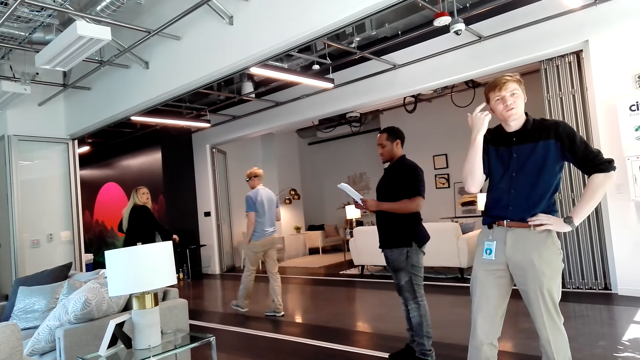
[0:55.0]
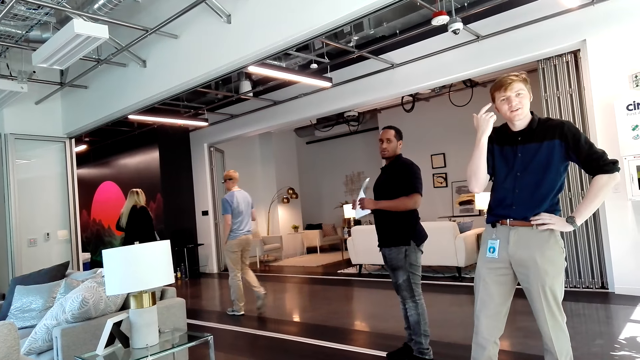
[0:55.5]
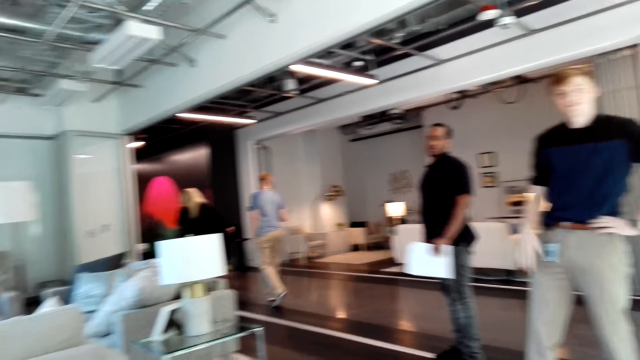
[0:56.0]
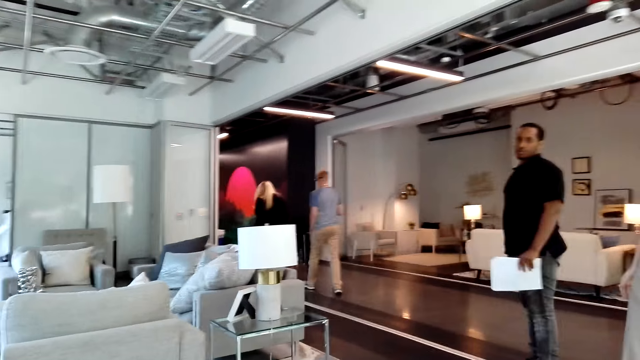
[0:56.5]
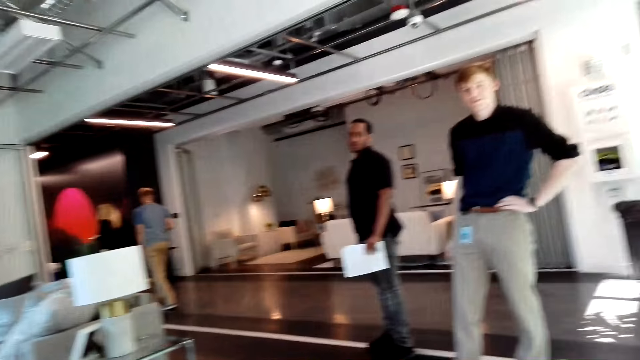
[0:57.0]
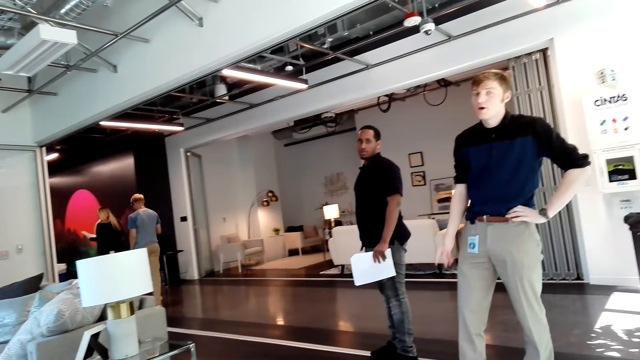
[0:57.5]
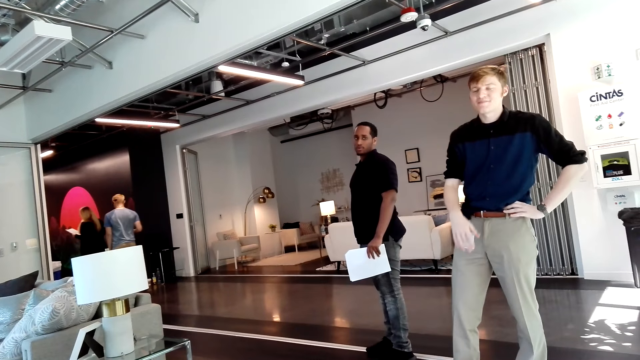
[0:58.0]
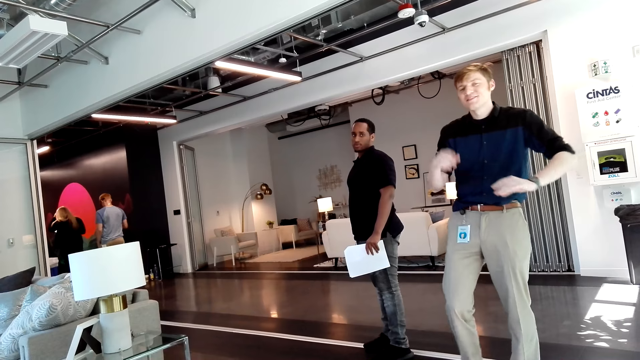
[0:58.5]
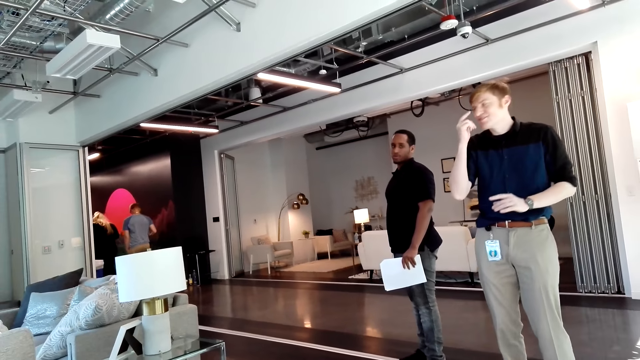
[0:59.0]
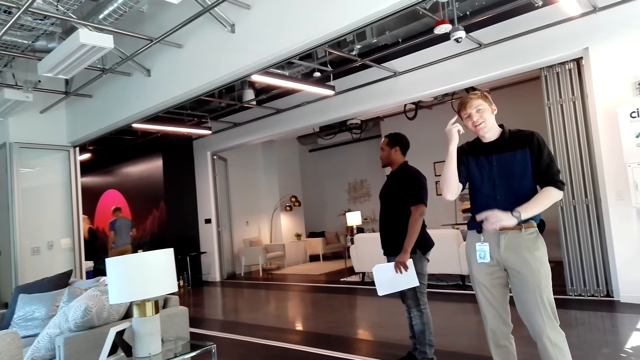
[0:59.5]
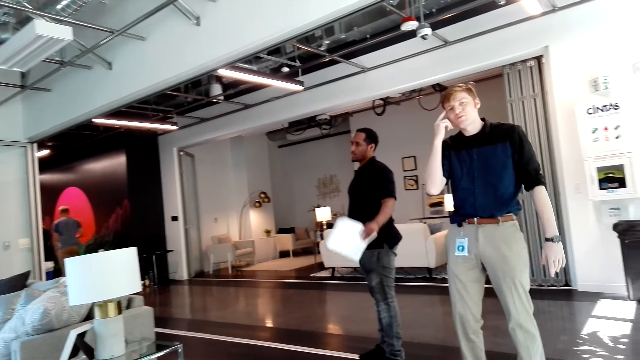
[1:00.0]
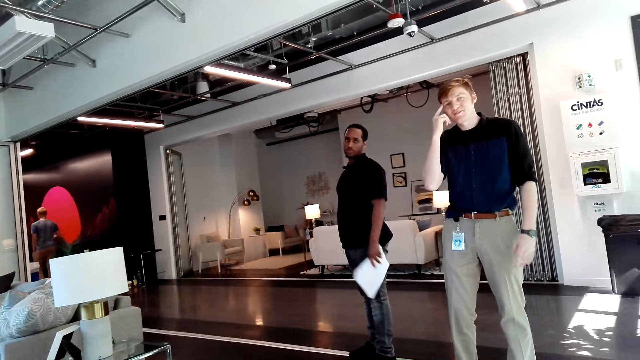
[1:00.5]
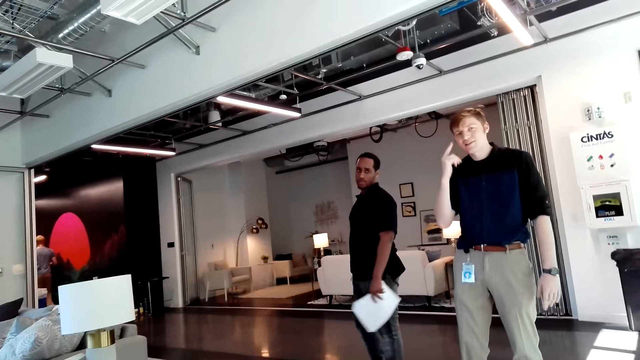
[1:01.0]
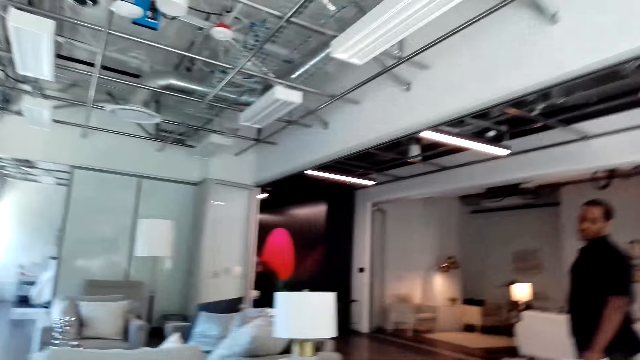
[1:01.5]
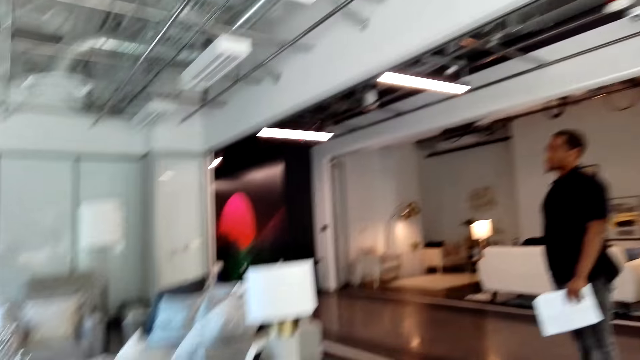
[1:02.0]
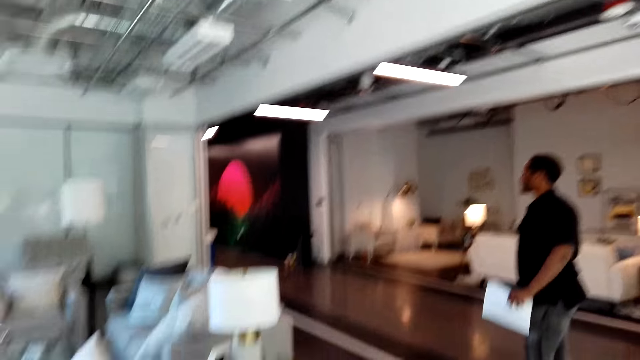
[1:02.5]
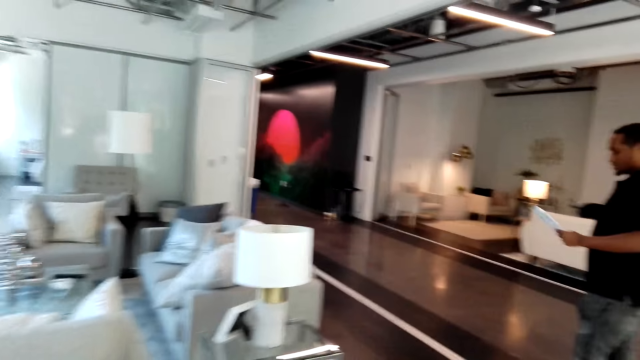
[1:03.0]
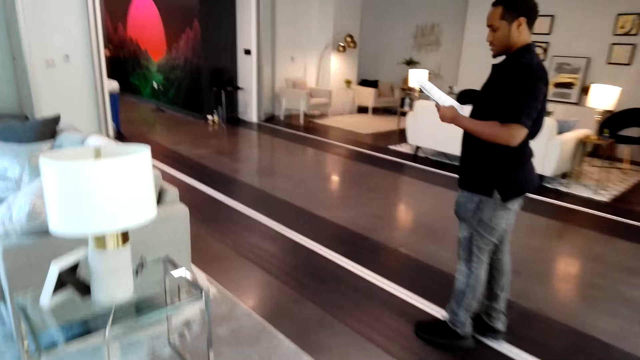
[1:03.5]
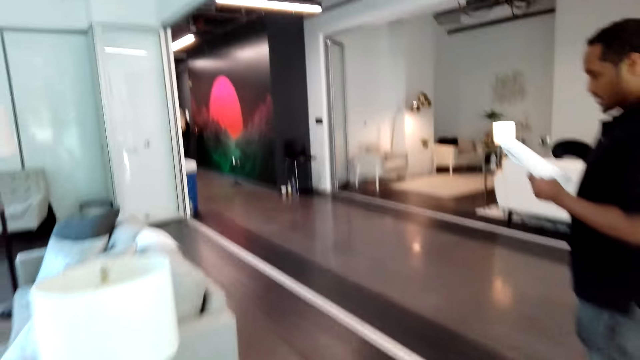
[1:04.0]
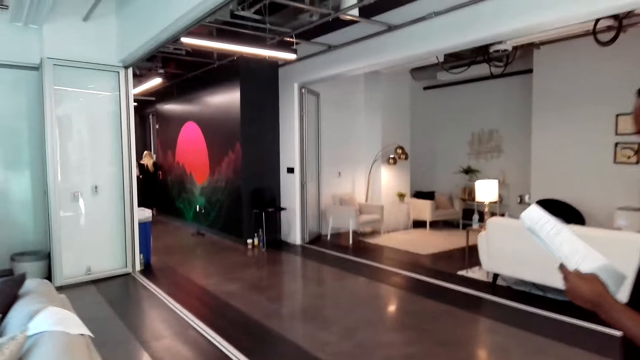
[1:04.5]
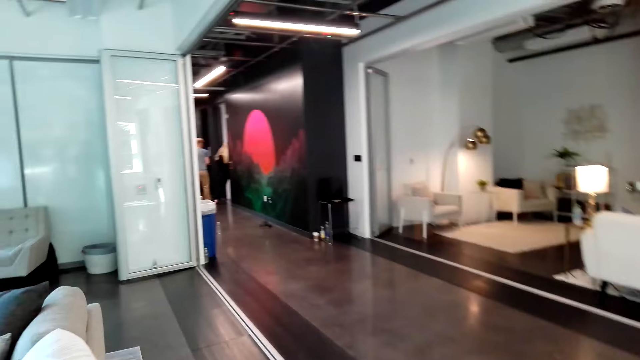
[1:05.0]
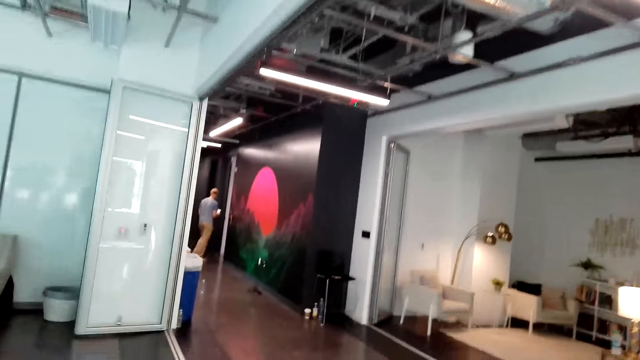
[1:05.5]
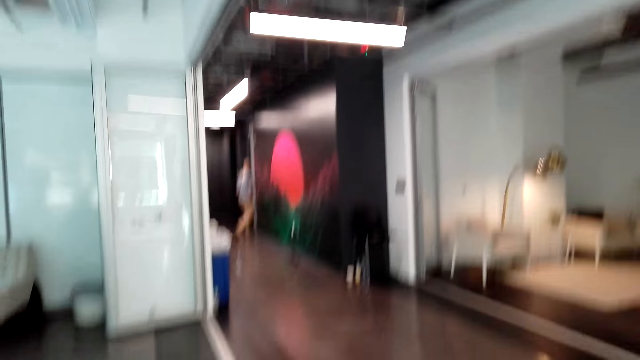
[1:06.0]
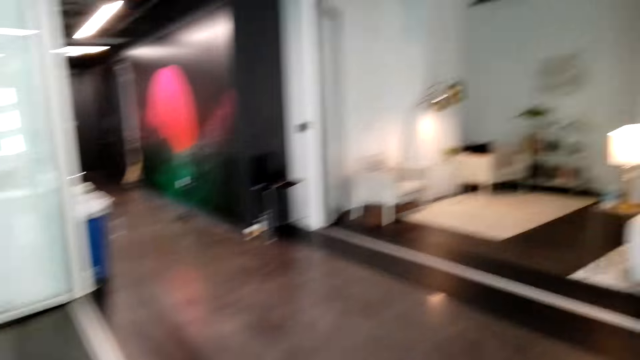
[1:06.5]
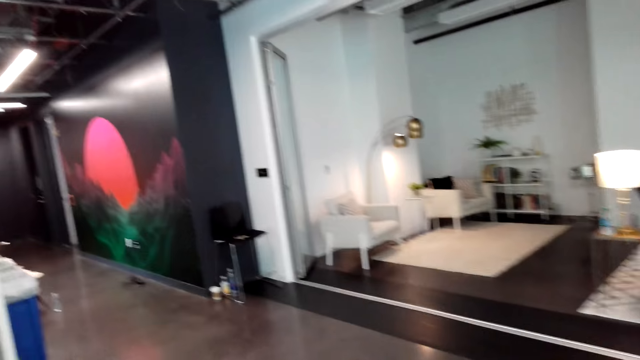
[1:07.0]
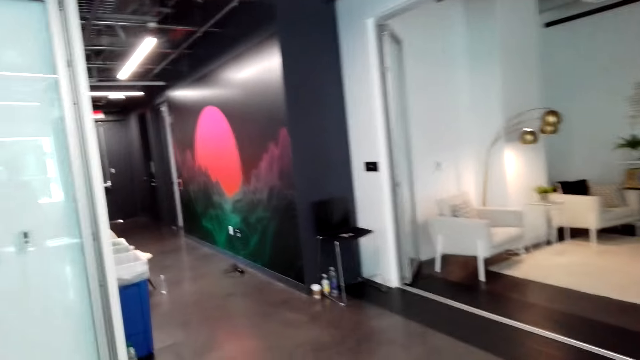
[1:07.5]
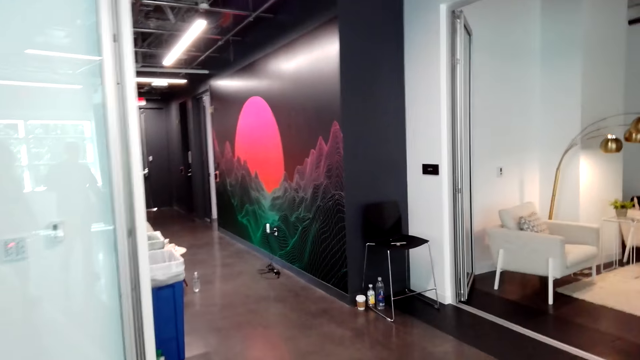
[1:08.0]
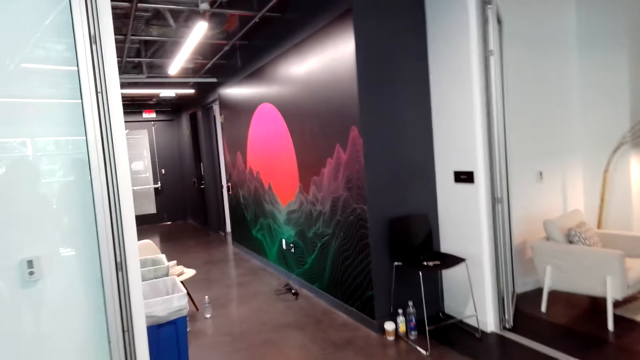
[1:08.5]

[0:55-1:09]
A man raises his right hand. He lowers his right hand. He raises his right hand. The man gestures at the camera wearer. The camera wearer walks forward. The man looks at the paper. The camera wearer walks around the house.

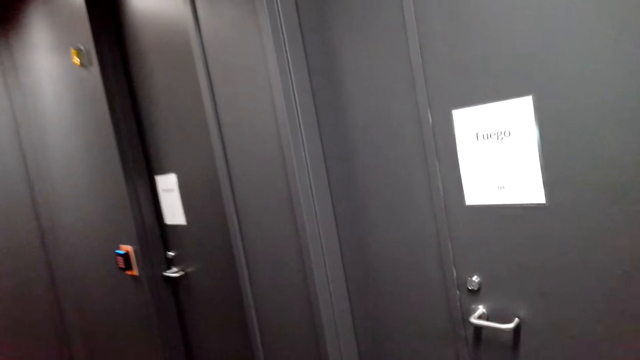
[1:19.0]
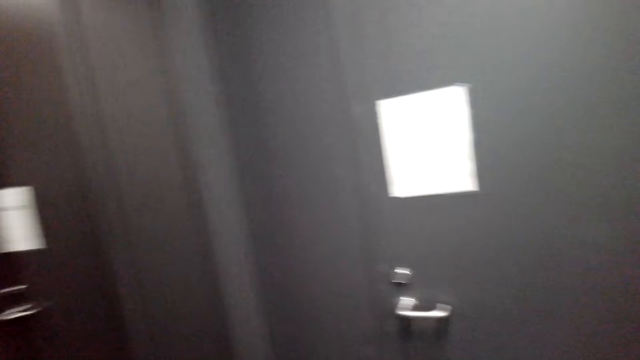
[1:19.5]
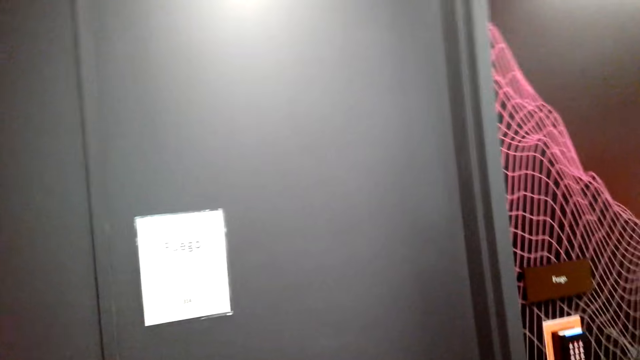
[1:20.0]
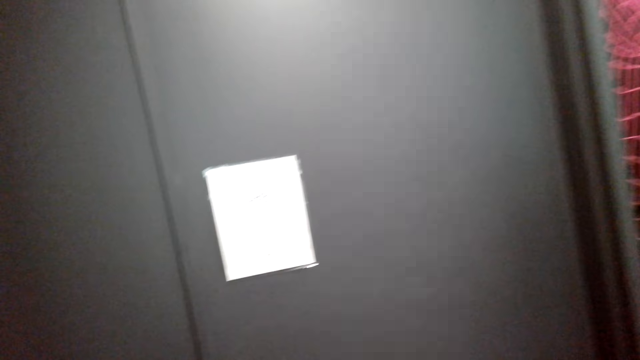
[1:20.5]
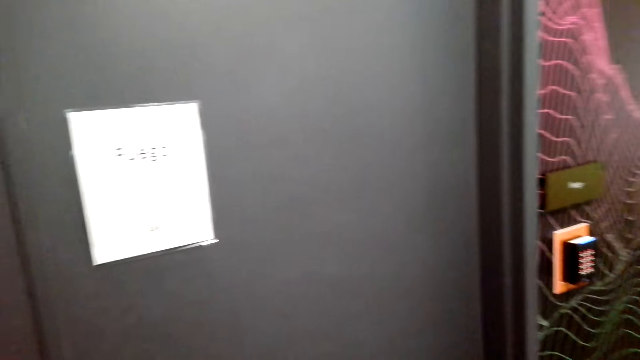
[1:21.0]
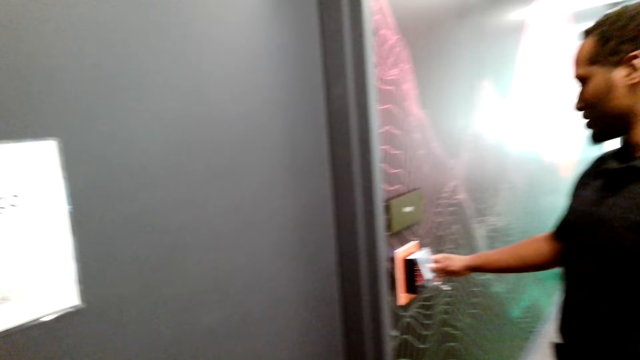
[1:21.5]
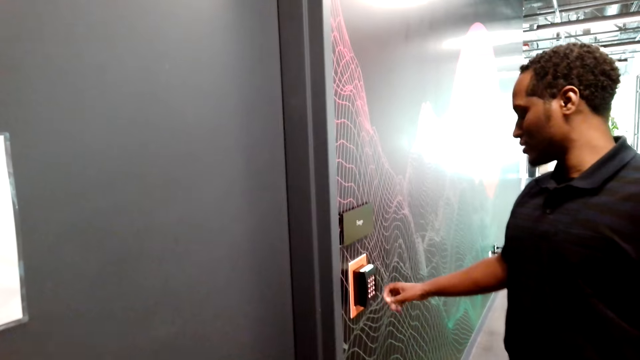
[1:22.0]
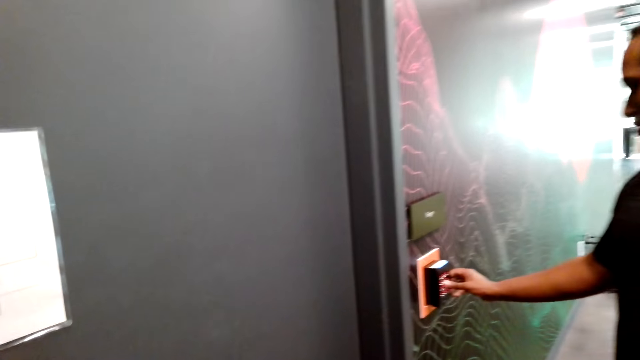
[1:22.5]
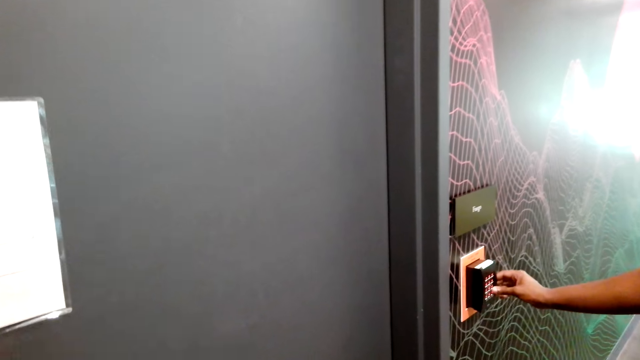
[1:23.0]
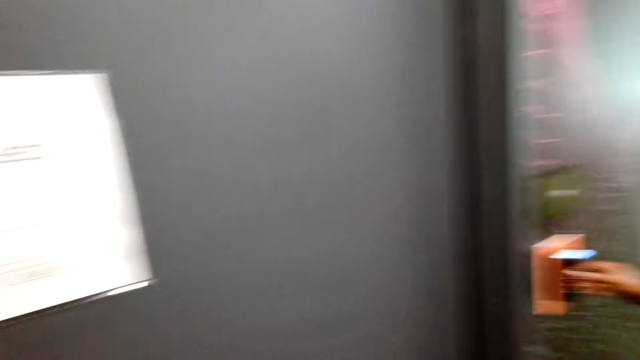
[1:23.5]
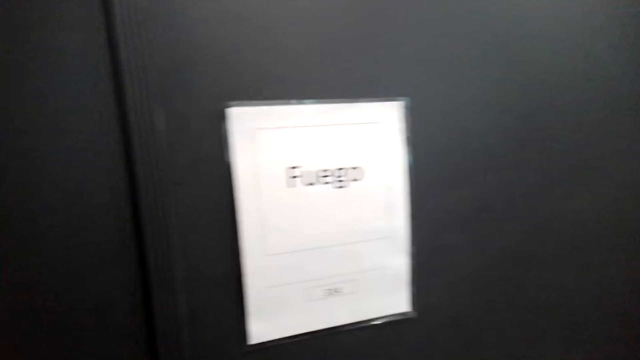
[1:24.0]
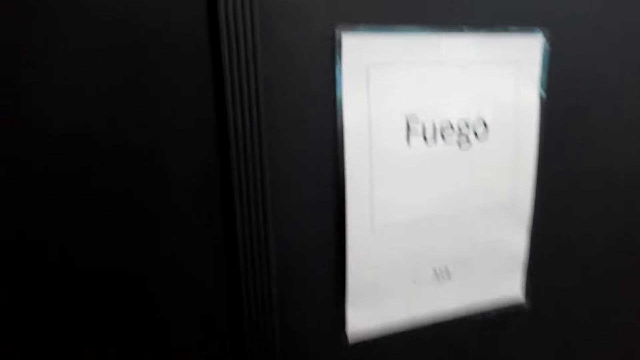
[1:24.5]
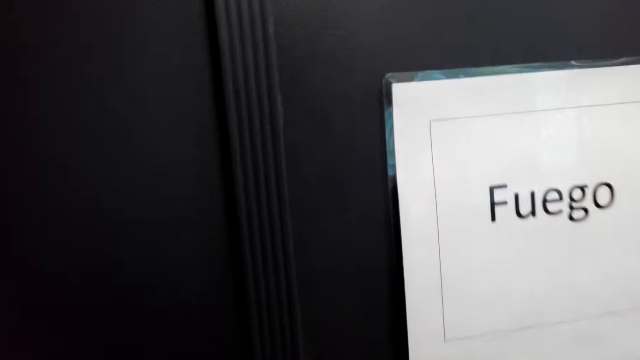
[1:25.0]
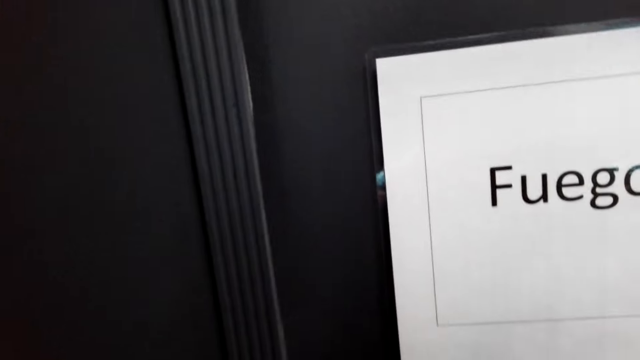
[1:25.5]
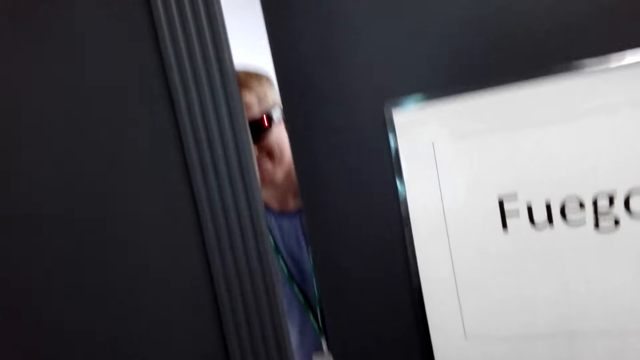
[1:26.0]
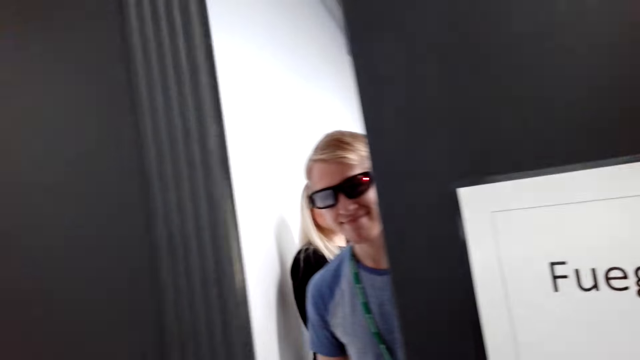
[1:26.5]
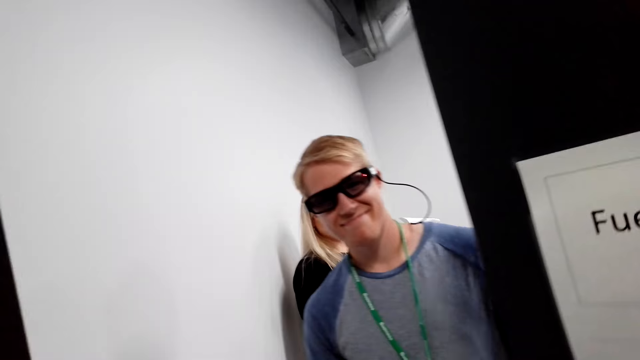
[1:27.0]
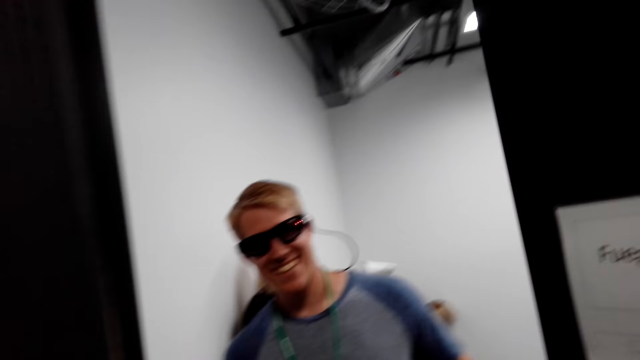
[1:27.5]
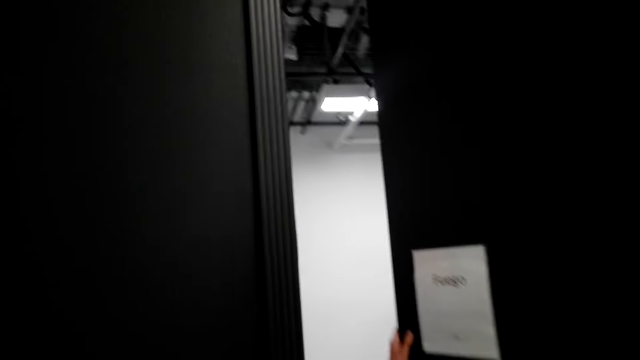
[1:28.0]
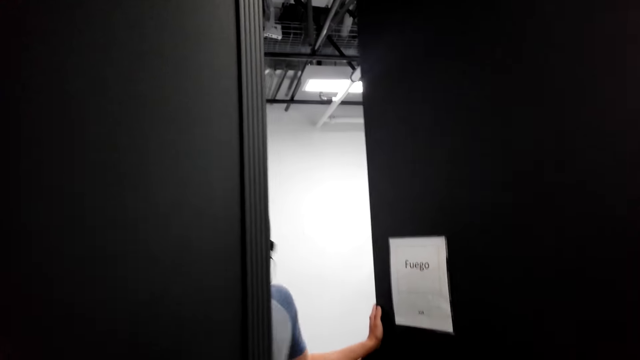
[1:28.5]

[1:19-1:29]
A man swipes a card on the door machine. Another man presses the button and operates the door machine. The camera wearer opens the door. A third man opens the door.
